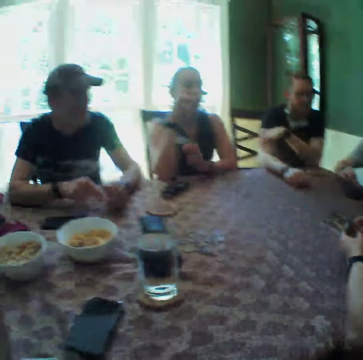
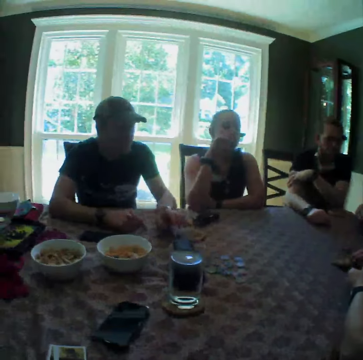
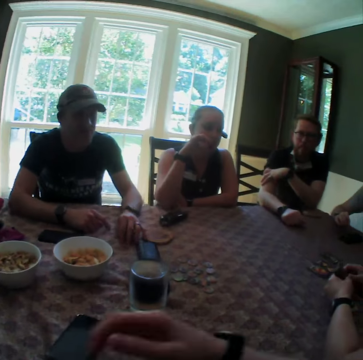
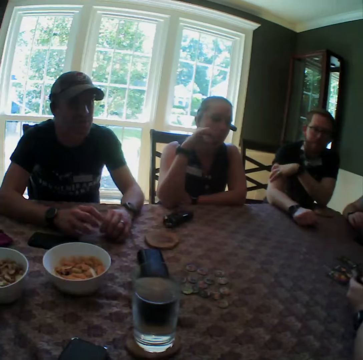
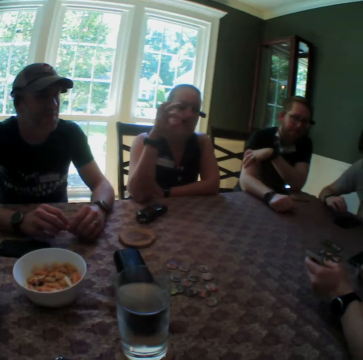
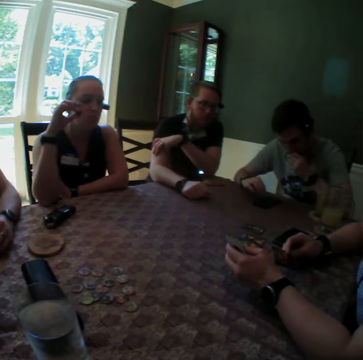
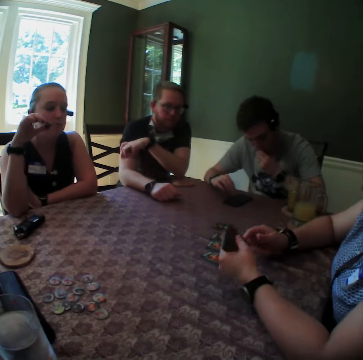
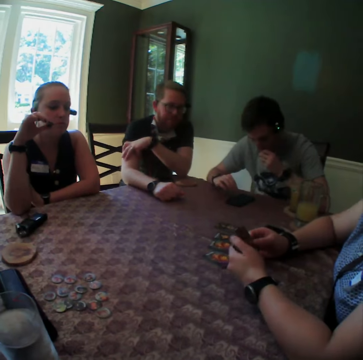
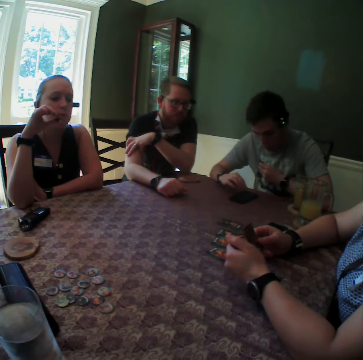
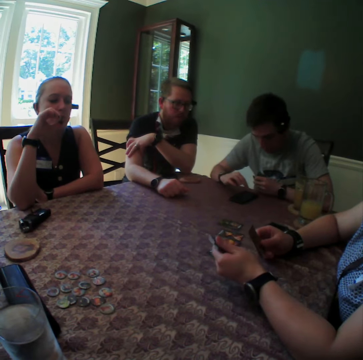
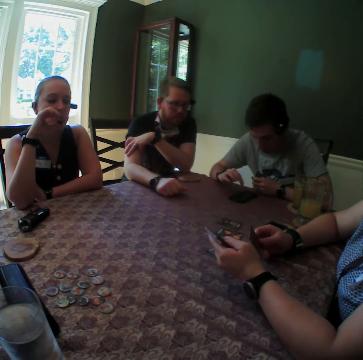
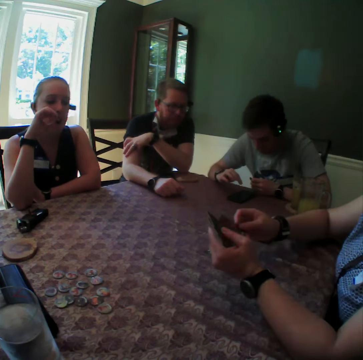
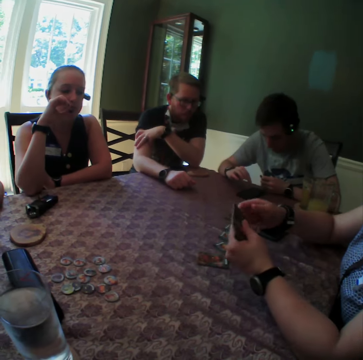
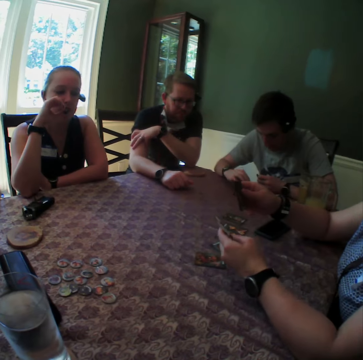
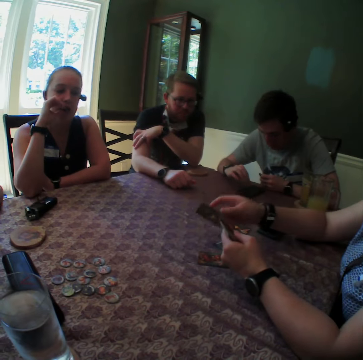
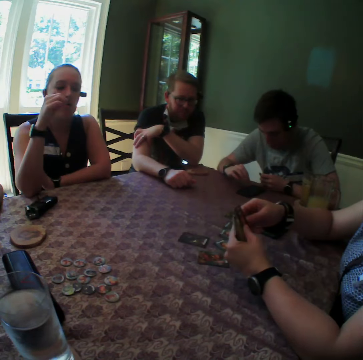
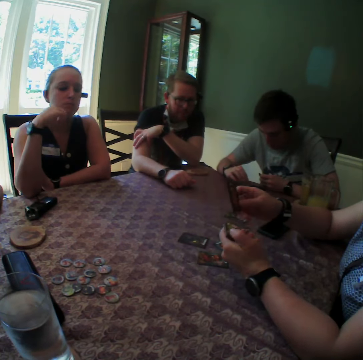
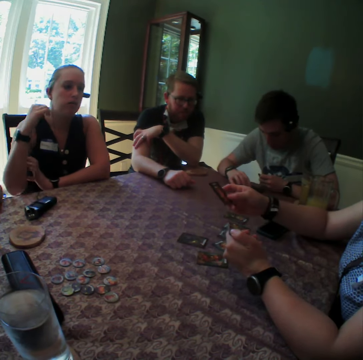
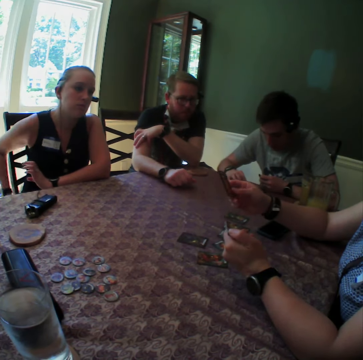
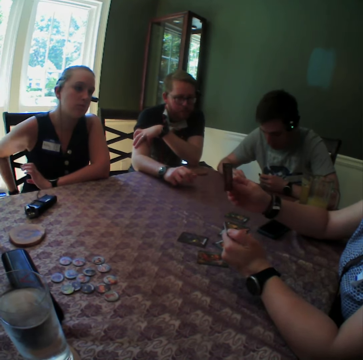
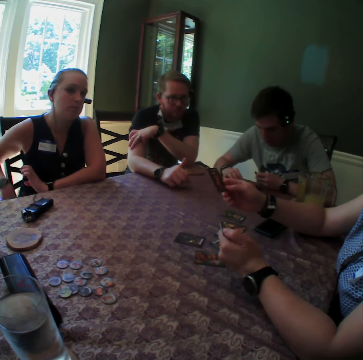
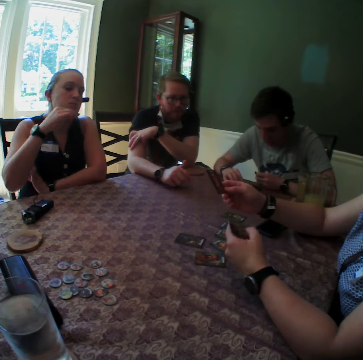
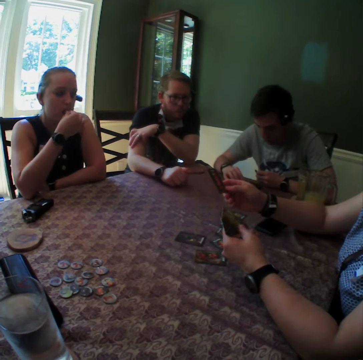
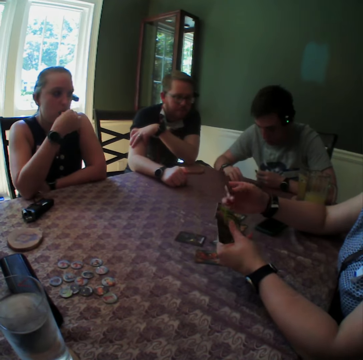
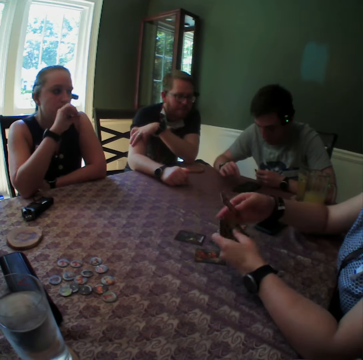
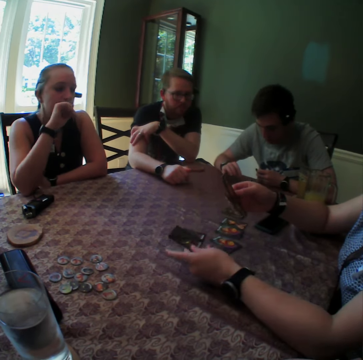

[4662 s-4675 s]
The camera wearer moves a hand. They look around the table. A man operates a phone on the table with his right hand. The woman drops a card on the table with her right hand. She drops a card again. She drops a card on the table with her left hand.

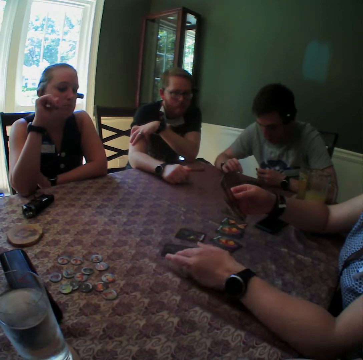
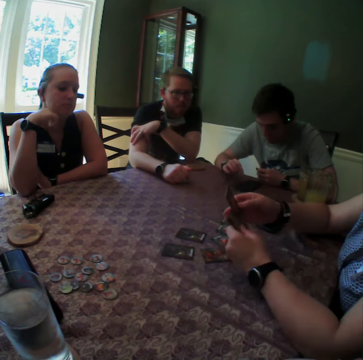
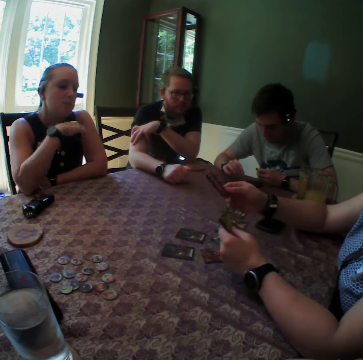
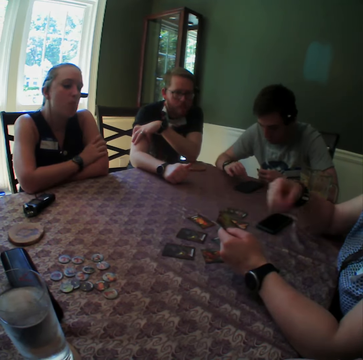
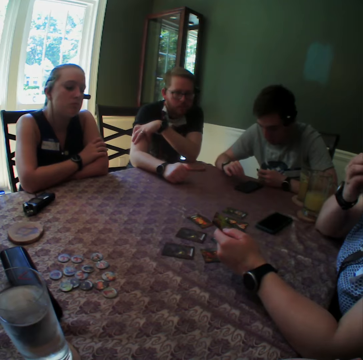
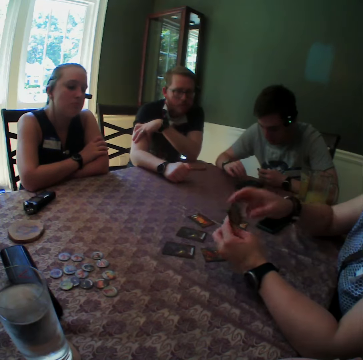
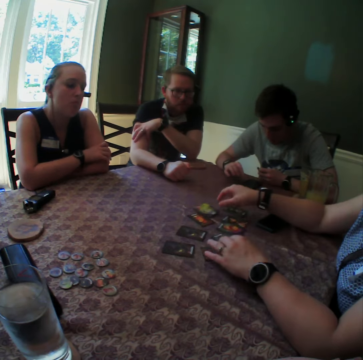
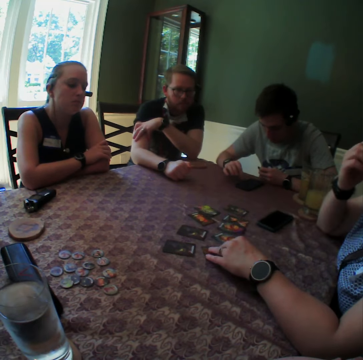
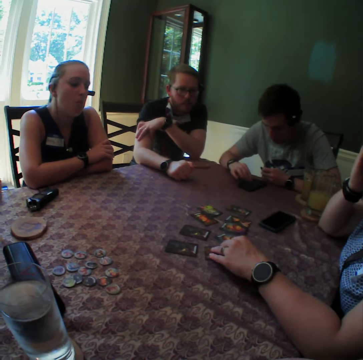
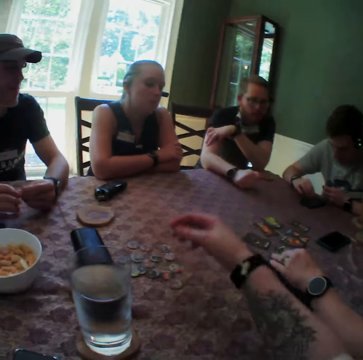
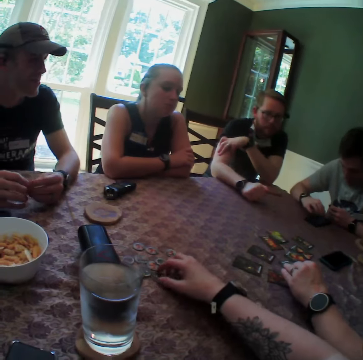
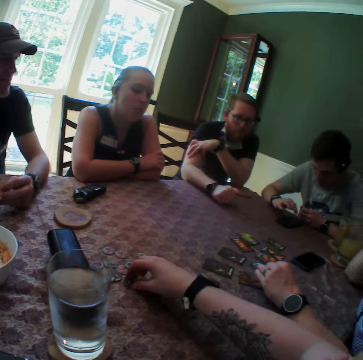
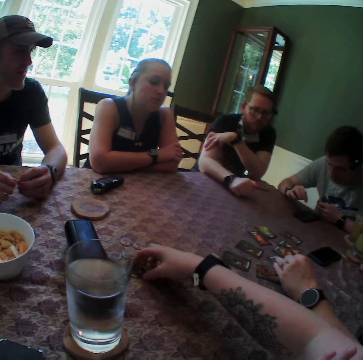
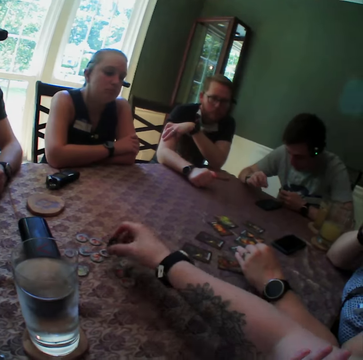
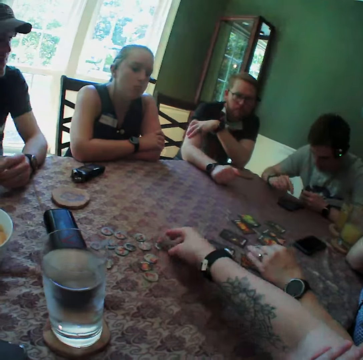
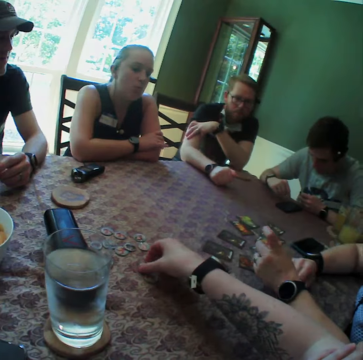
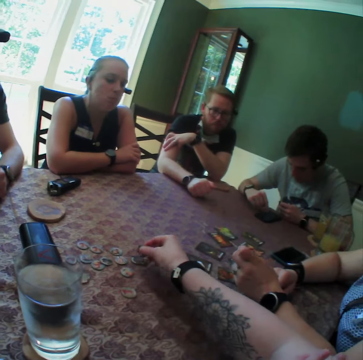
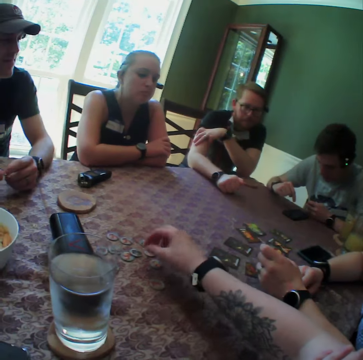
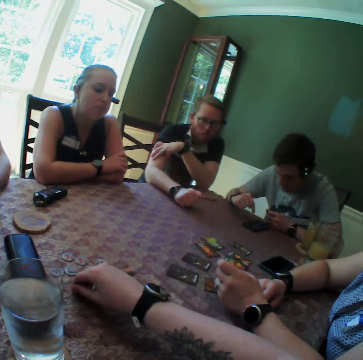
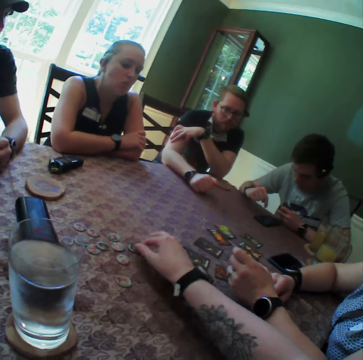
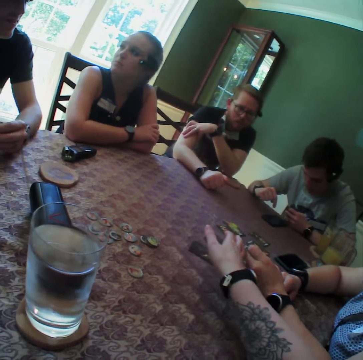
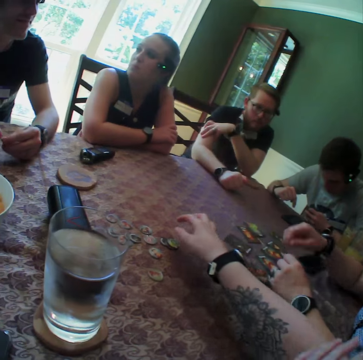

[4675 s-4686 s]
The woman drops a card on the table with her right hand. She drops a card again. The camera wearer arranges chips on the table with her right hand.

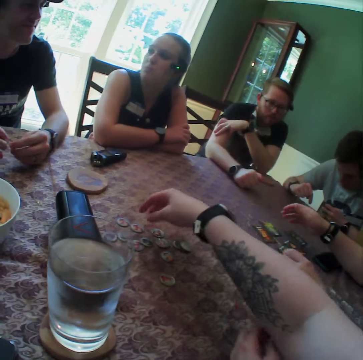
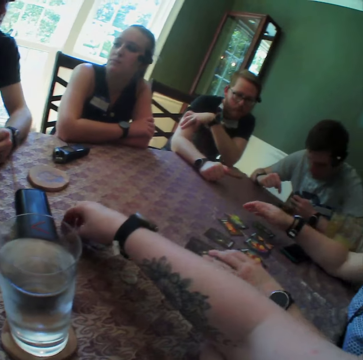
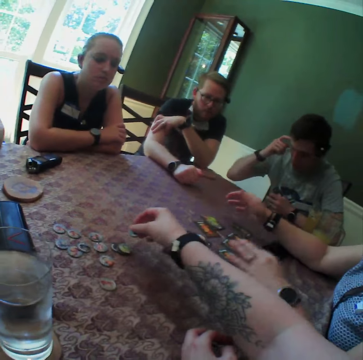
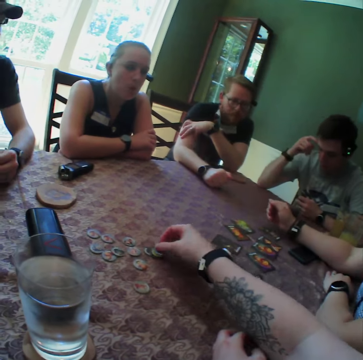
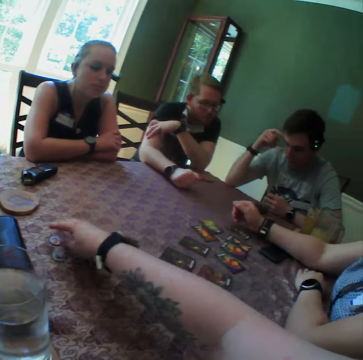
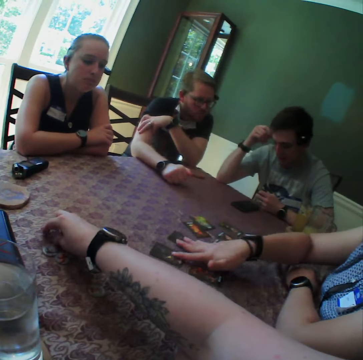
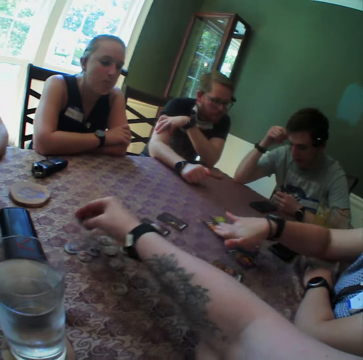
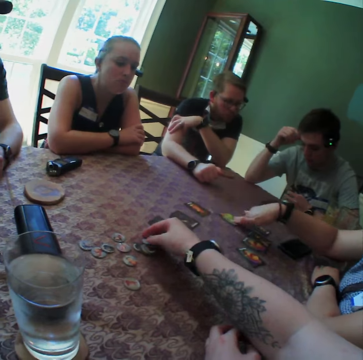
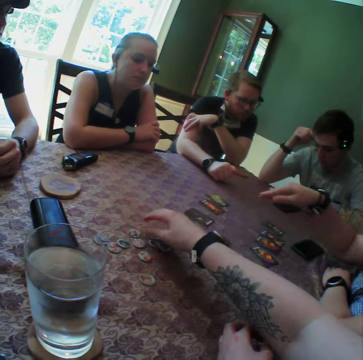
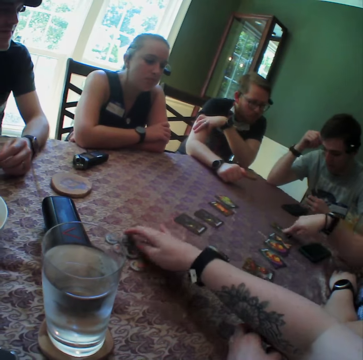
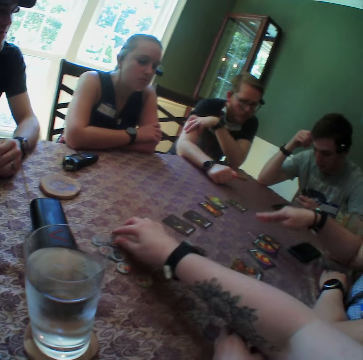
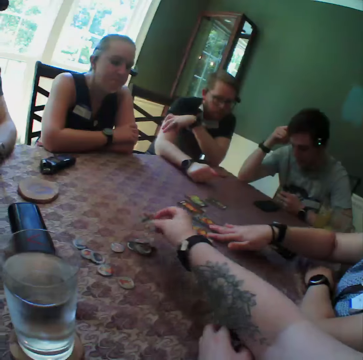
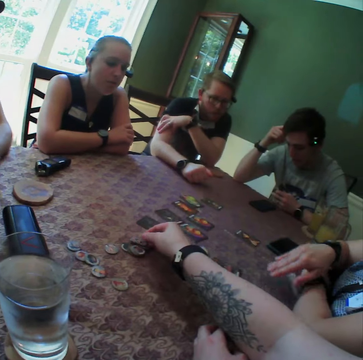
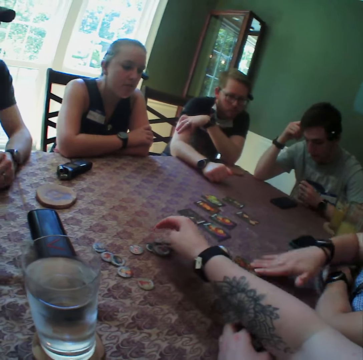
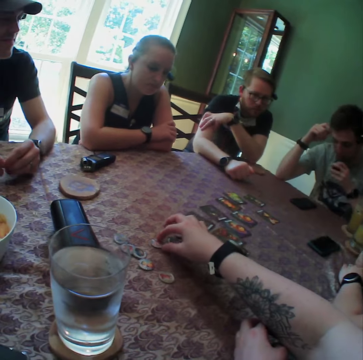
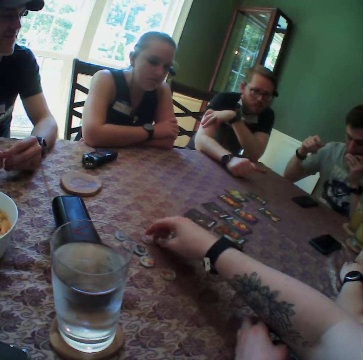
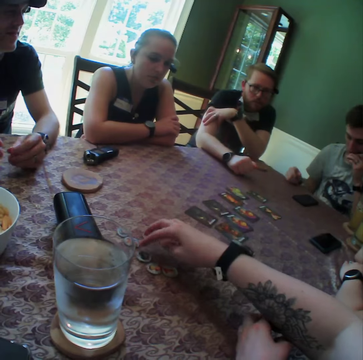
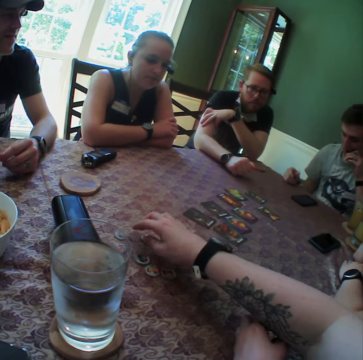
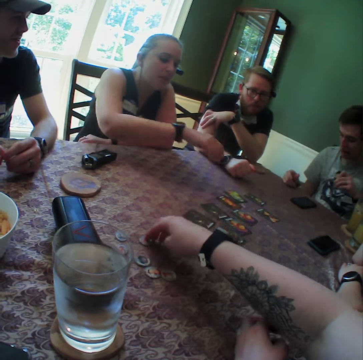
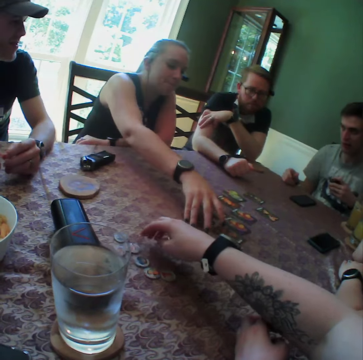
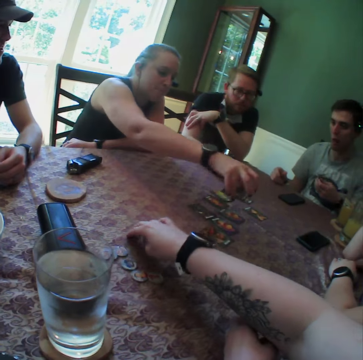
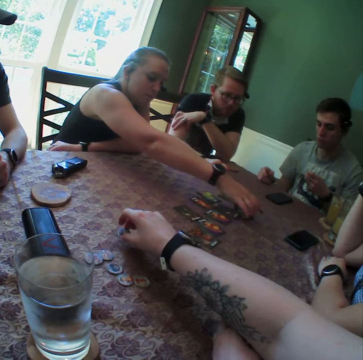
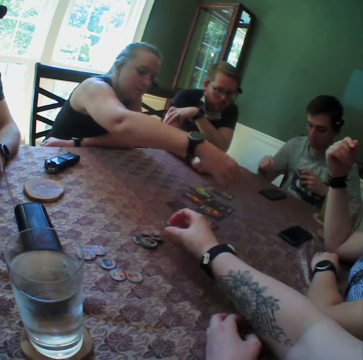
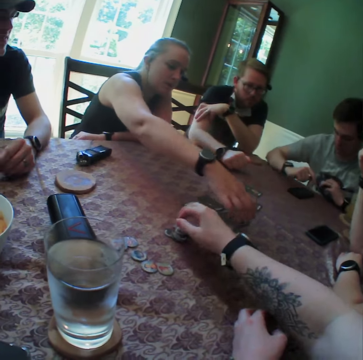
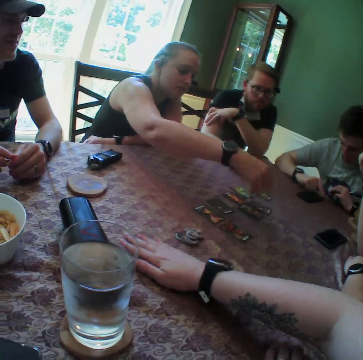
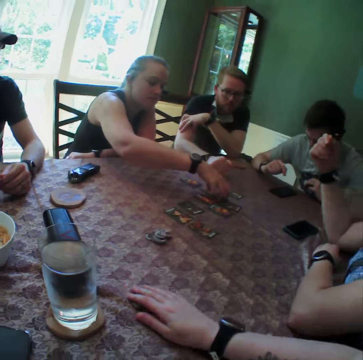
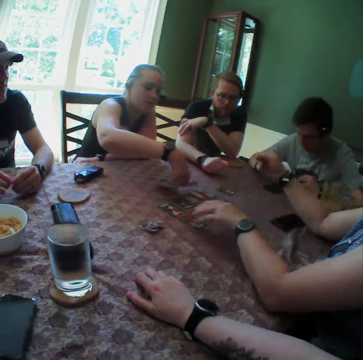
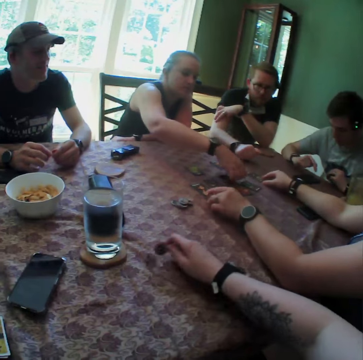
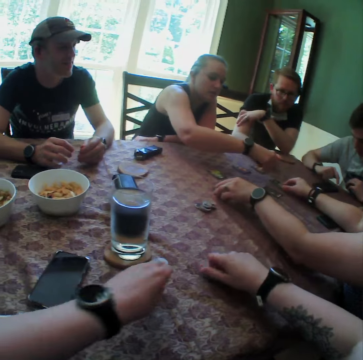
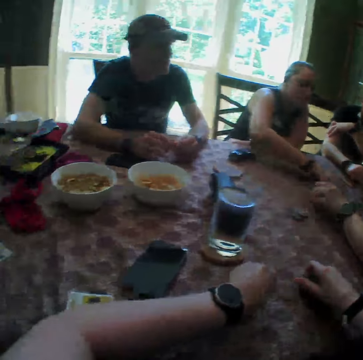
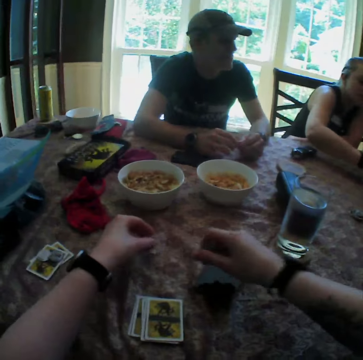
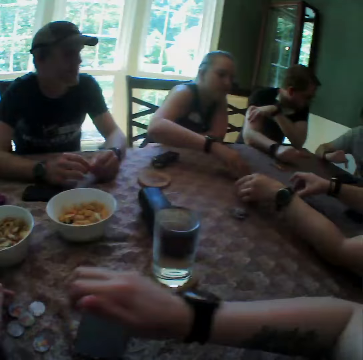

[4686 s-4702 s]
The woman drags cards on the table with her right hand repeatedly. She drags a card on the table with her right hand. She drags cards on the table with her right hand. She drags a card on the table with her right hand. She drags a card again. Another woman picks up the card on the table with her right hand, drops the card on the table with her right hand, picks up the card on the table with her right hand, drops the card on the table with her right hand, and picks up the card on the table with her right hand. The camera wearer removes the chips on the table. The other woman drops the card on the table with her right hand. The camera wearer arranges the chips on the table with her right hand. The other woman picks up the card on the table with her right hand. The man operates the phone on the table with his right hand. The other woman drops the card on the table with her right hand, picks up the card on the table with her right hand, and drops the card on the table with her right hand. The camera wearer places the chips on the table.
